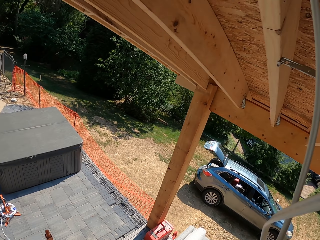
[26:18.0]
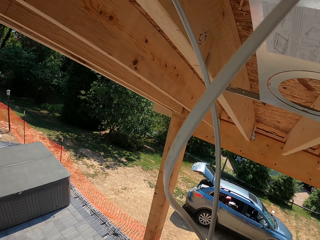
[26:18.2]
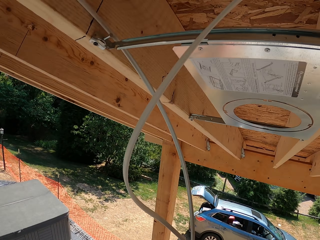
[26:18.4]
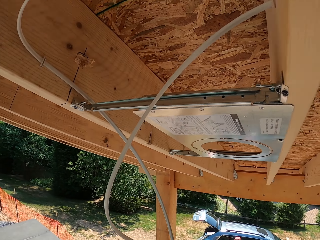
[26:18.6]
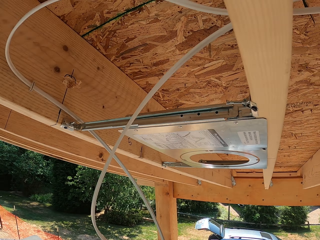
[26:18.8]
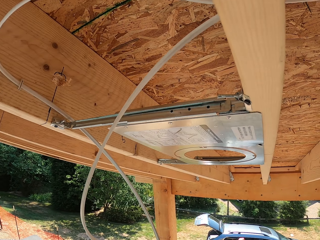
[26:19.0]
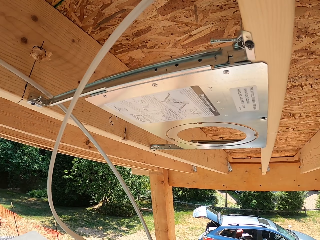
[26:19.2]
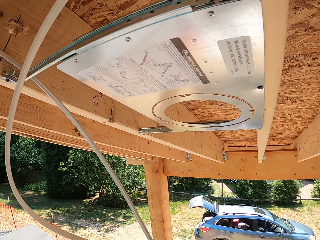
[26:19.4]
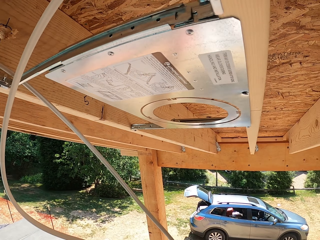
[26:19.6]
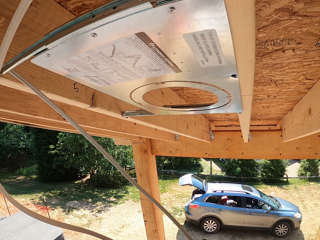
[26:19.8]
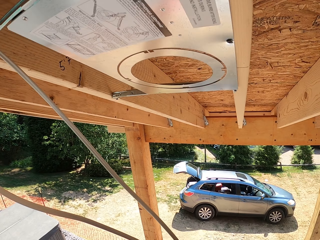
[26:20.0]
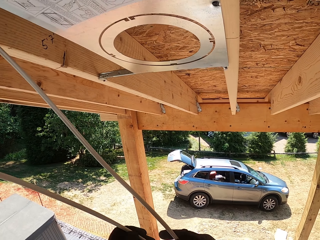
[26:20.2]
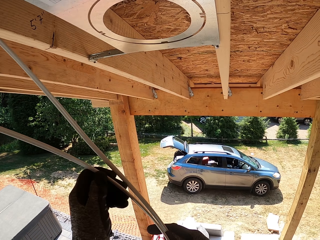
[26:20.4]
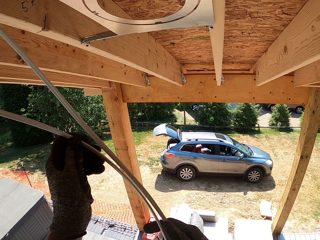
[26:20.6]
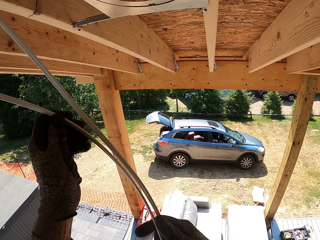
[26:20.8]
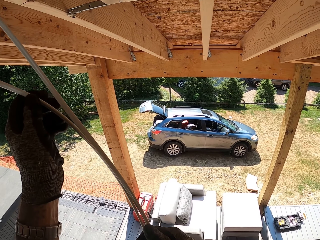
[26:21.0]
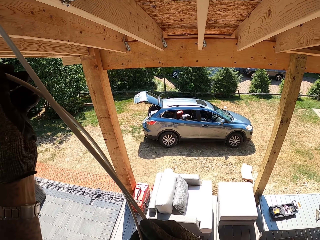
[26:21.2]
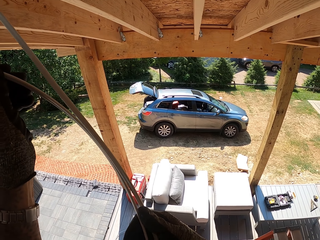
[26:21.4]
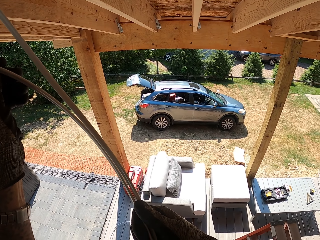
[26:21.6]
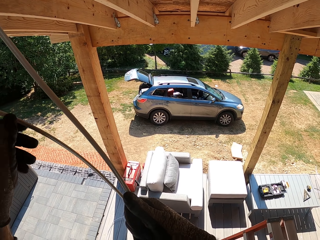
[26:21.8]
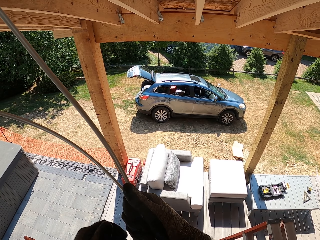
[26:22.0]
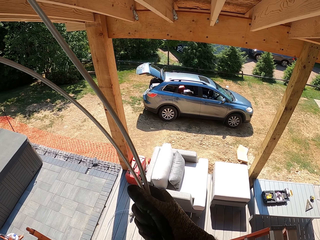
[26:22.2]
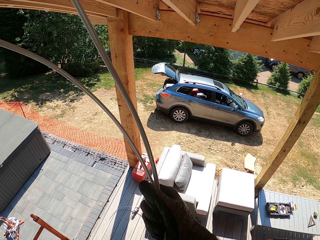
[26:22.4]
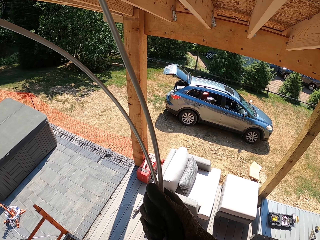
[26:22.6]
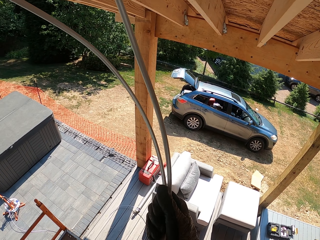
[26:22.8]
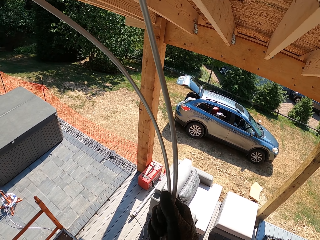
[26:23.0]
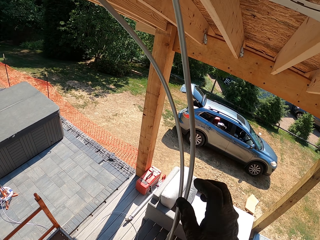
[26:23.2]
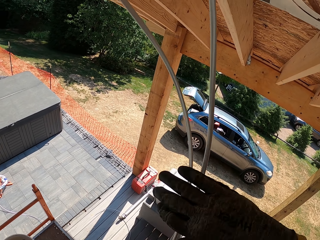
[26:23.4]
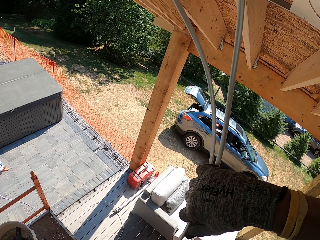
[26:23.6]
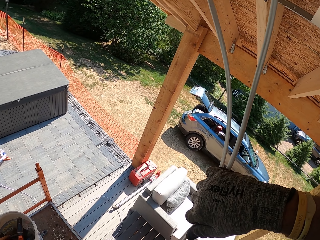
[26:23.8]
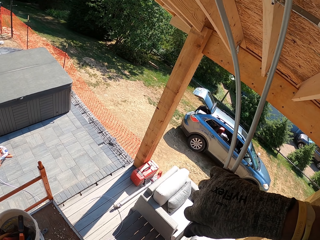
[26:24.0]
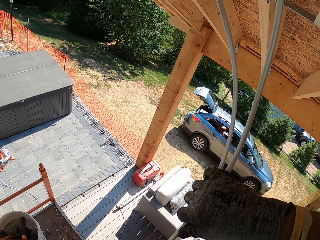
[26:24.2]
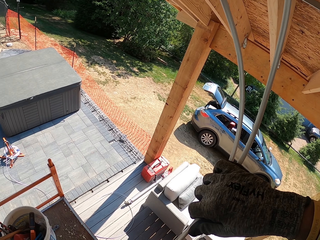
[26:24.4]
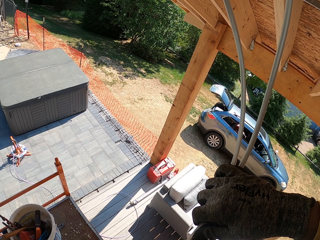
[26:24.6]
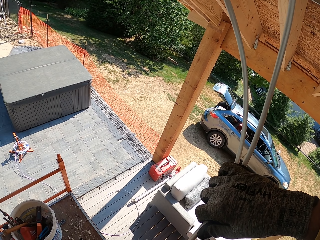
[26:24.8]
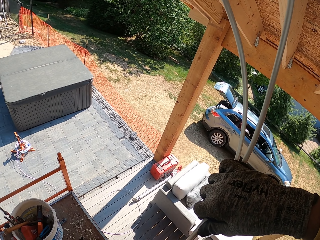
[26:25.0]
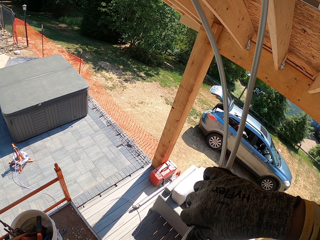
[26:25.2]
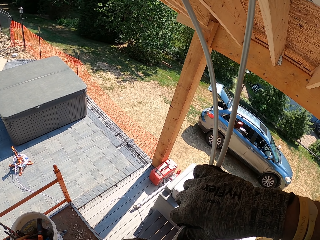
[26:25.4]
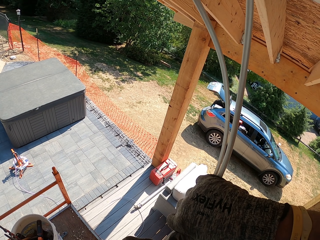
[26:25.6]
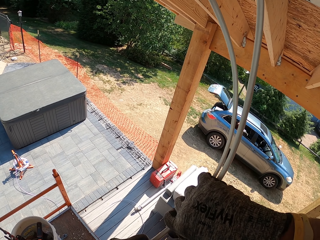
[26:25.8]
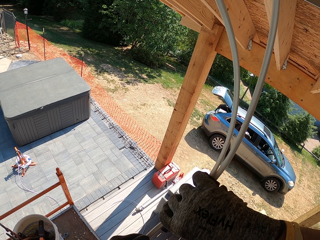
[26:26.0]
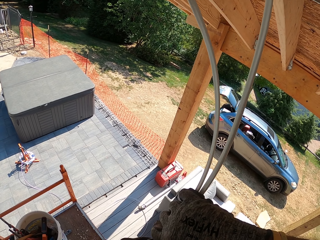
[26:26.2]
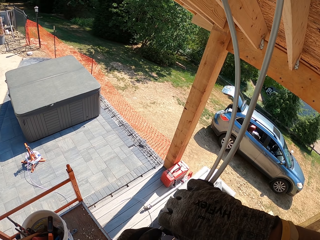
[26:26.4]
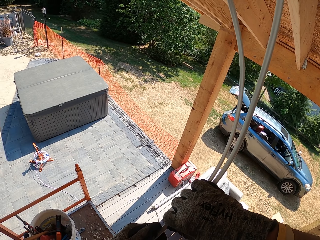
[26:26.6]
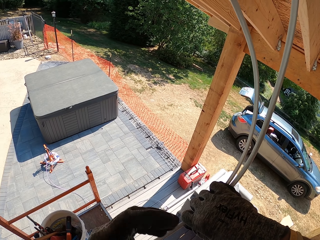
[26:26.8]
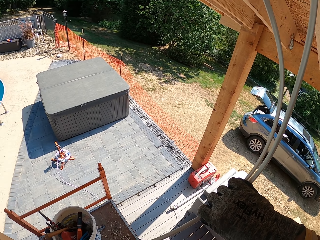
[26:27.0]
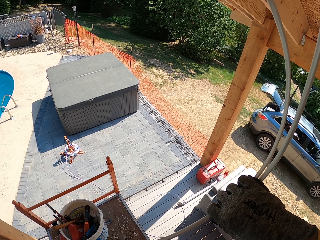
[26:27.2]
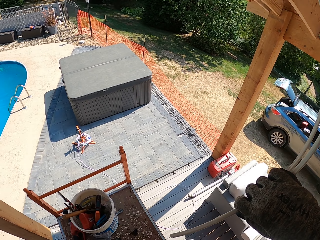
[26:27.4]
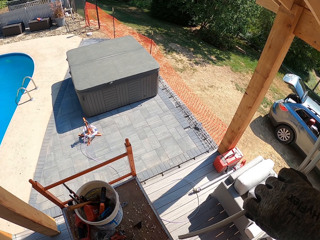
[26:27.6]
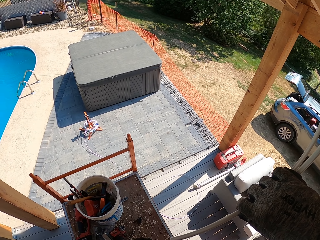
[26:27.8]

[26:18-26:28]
The camera wearer holds the wire together. They move a hand on the cable.

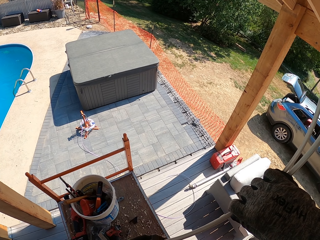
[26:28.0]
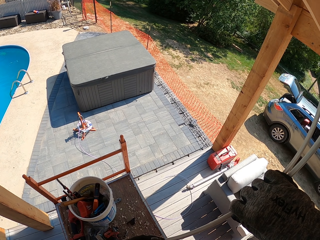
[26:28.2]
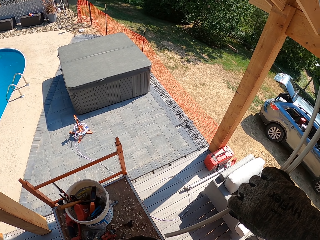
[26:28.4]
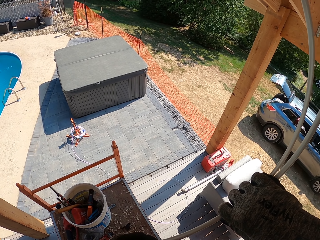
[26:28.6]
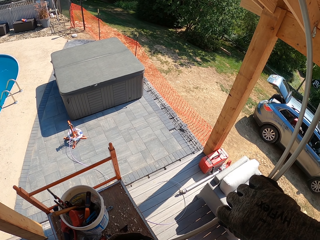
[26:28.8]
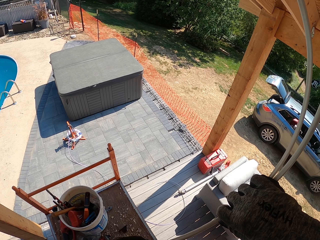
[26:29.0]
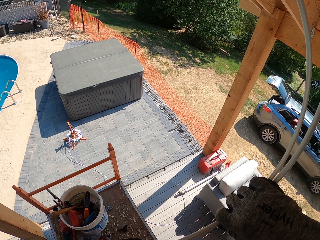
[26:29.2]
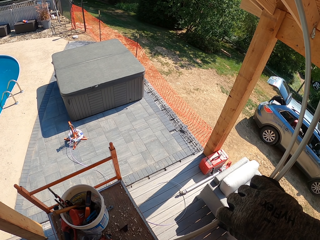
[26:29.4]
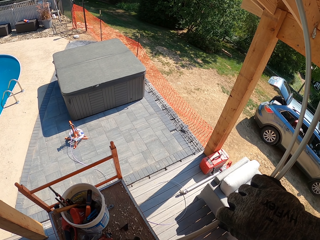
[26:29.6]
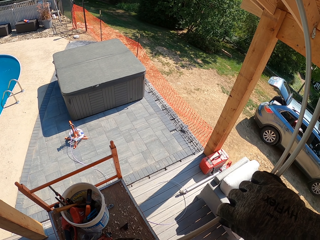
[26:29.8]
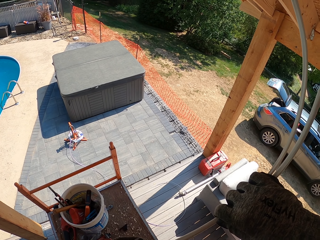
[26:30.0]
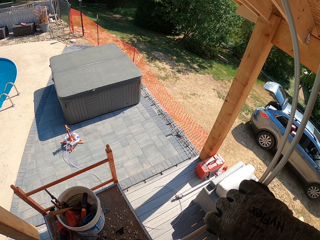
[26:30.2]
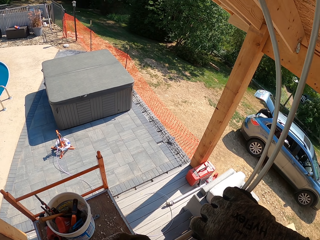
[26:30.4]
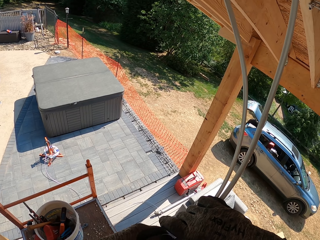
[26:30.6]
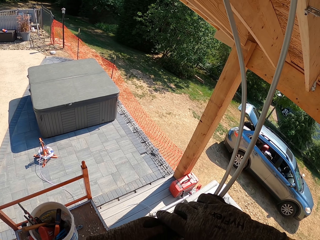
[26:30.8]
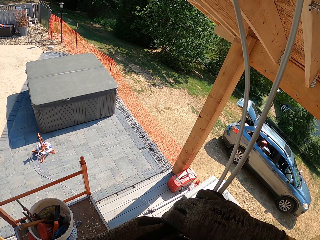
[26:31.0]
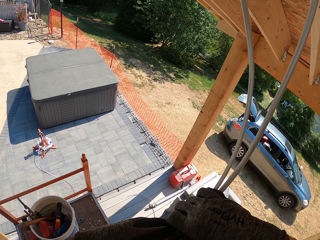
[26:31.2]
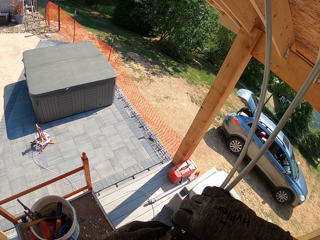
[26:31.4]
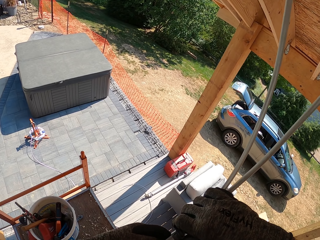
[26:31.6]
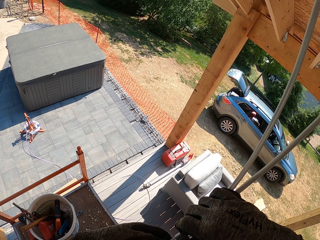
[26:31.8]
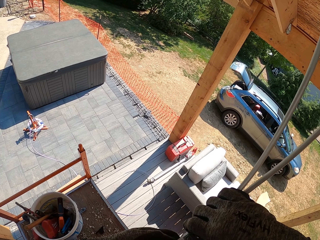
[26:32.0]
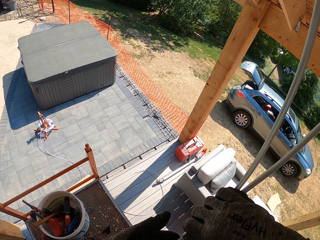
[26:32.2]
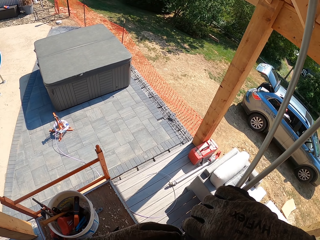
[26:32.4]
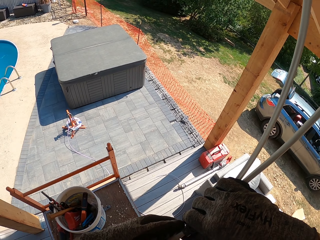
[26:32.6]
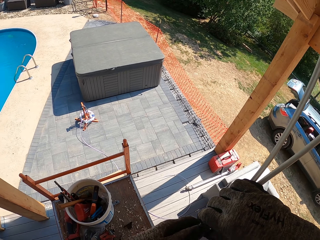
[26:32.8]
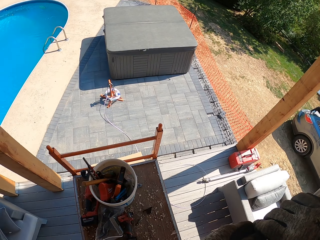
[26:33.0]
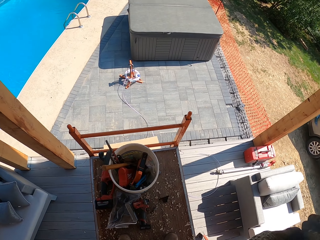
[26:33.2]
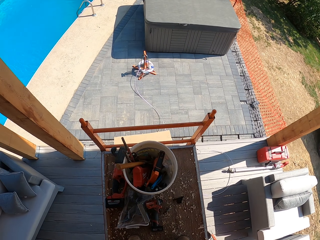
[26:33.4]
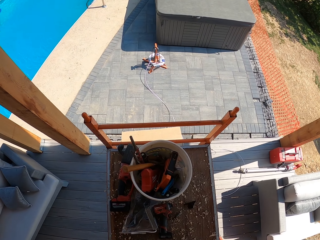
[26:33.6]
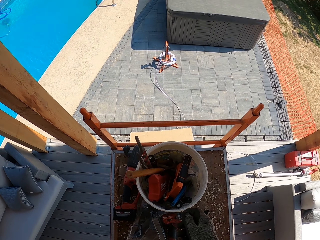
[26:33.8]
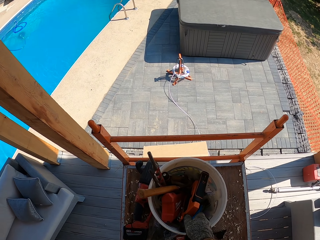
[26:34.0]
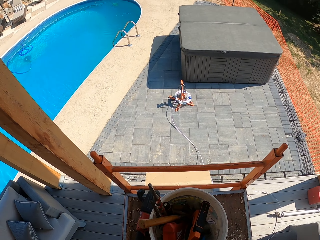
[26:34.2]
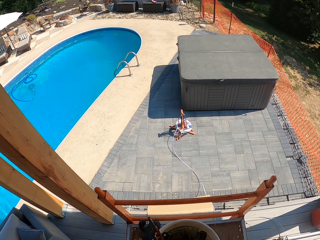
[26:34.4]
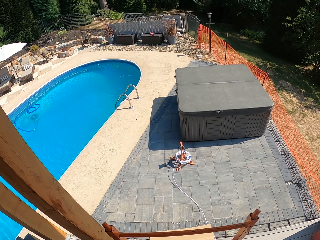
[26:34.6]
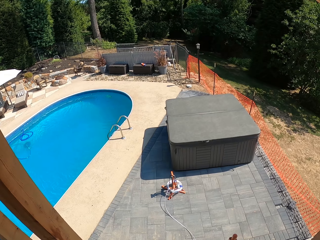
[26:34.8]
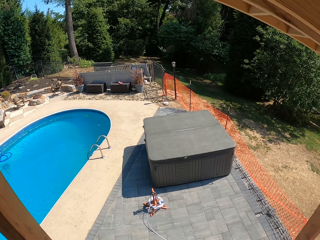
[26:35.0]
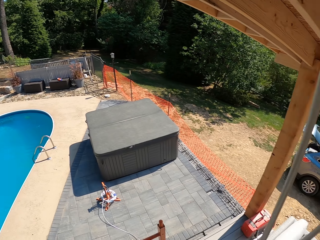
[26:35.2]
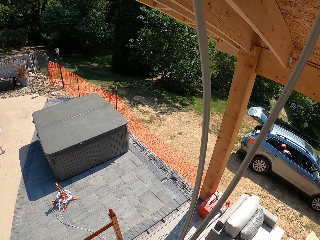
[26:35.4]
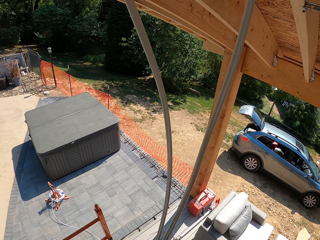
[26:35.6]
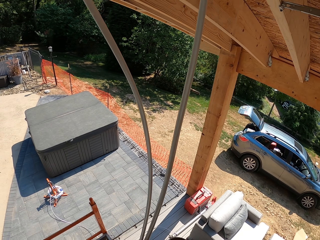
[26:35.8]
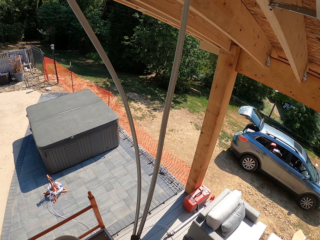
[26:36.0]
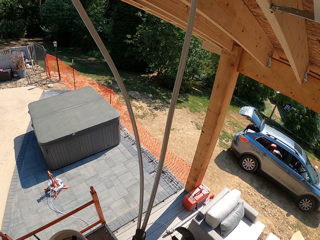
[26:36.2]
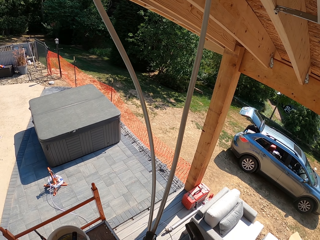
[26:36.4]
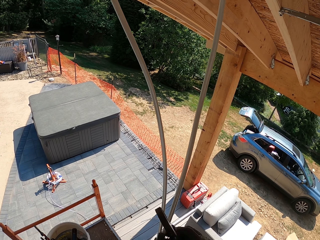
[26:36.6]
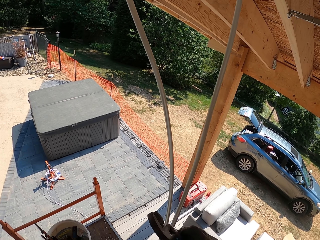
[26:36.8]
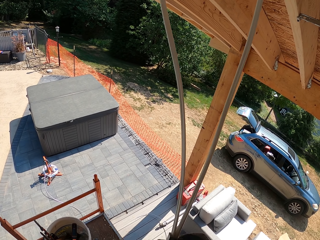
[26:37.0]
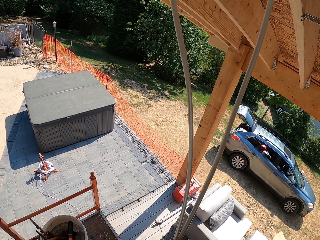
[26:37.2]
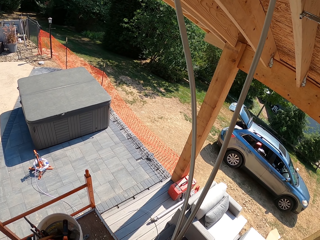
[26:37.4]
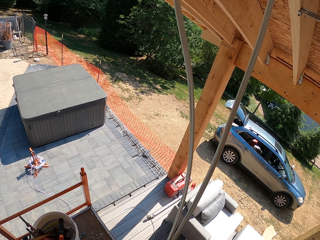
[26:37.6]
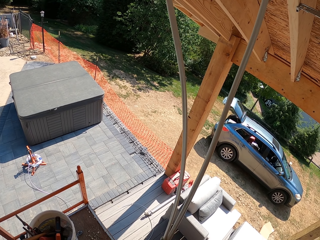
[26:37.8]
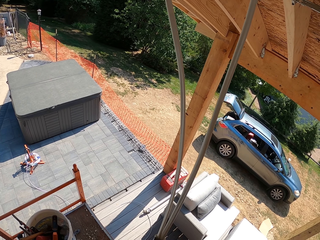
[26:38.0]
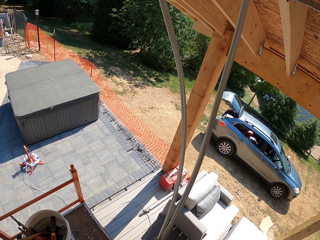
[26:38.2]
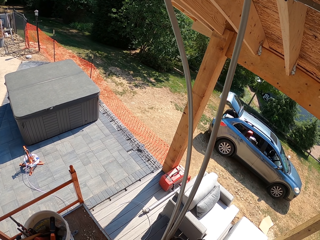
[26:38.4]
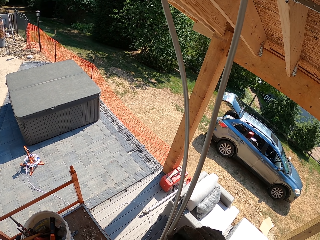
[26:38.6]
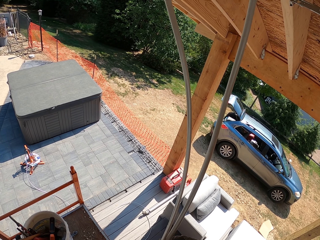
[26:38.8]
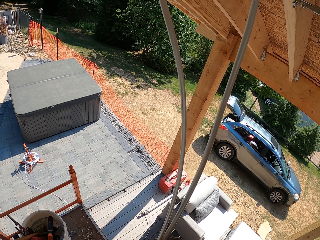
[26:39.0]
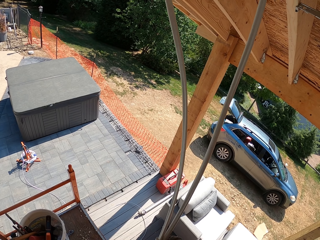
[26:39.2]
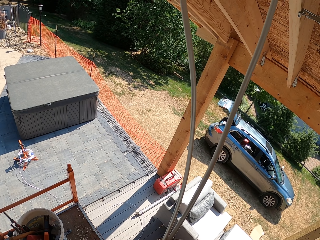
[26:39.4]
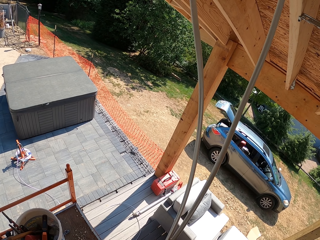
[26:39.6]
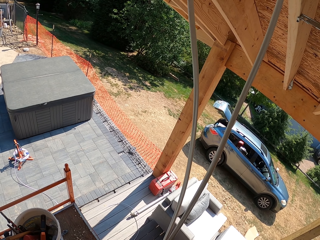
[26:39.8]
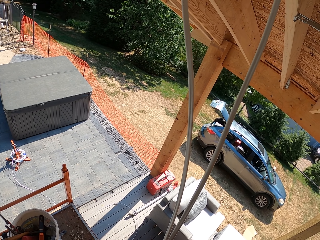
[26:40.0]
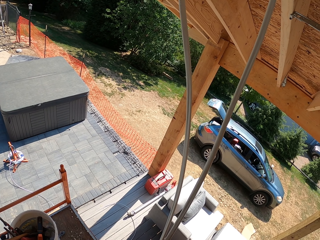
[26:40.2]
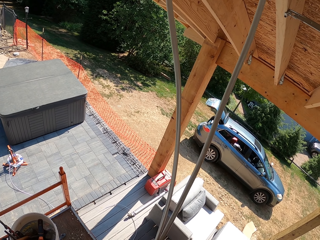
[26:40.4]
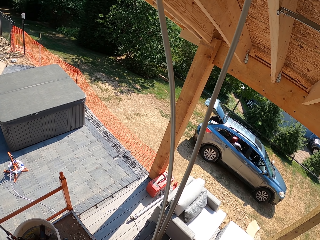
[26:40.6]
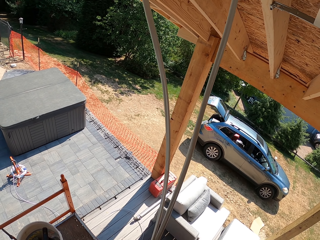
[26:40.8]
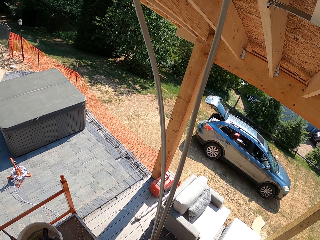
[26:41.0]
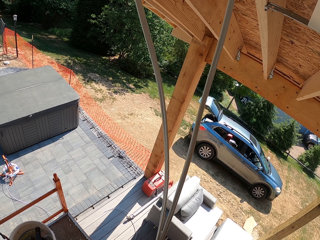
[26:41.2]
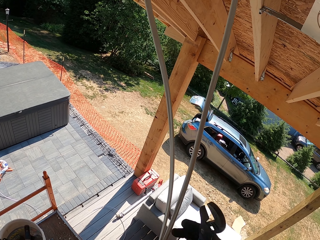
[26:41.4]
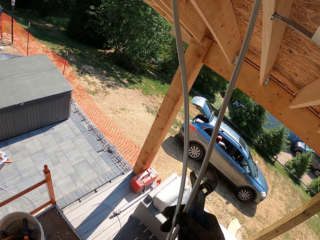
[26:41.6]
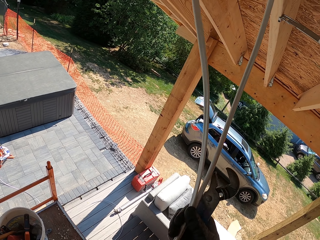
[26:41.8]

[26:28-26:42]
The camera wearer puts a cable clamp on the cables. They insert the wire in a plug. They grab the adjustable pliers. They adjust the wire. They adjust the wire again. They hold the adjustable pliers.
